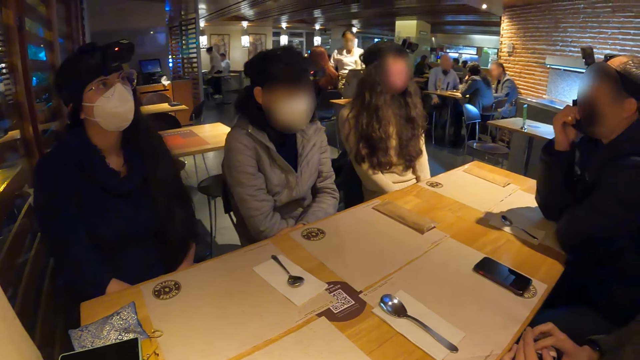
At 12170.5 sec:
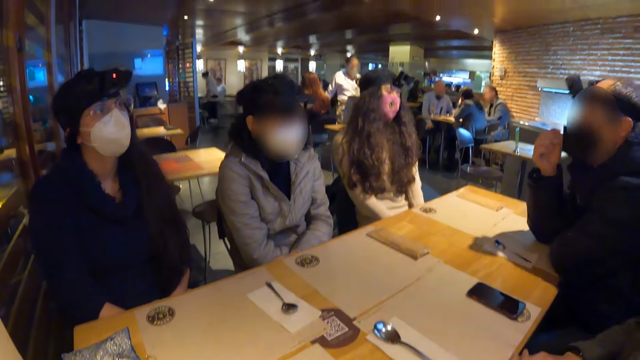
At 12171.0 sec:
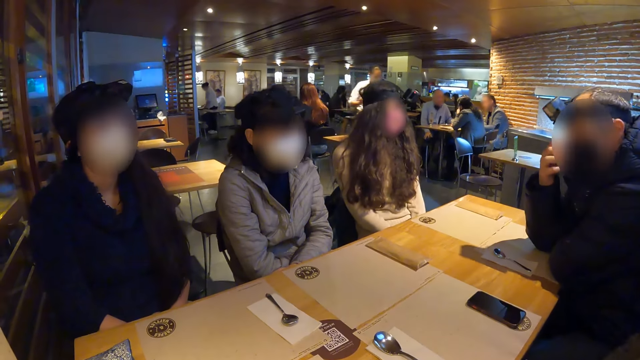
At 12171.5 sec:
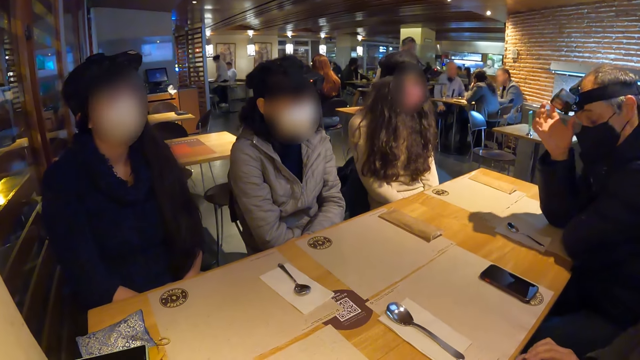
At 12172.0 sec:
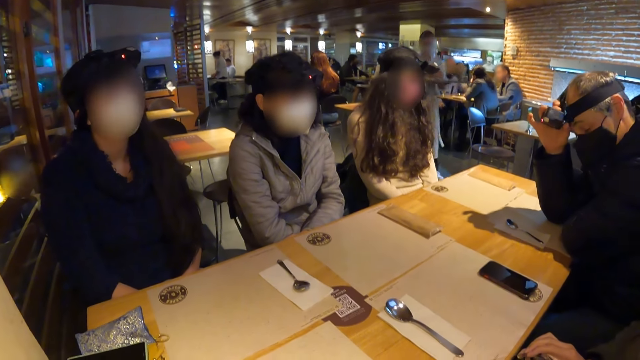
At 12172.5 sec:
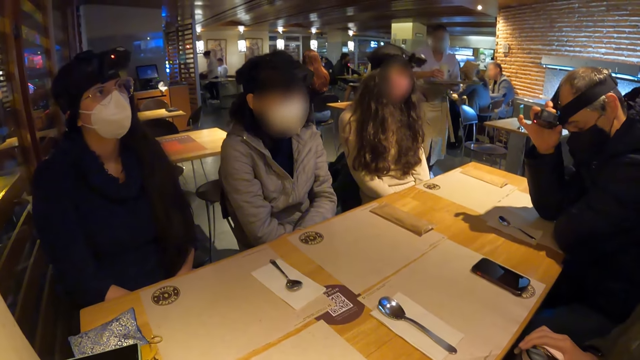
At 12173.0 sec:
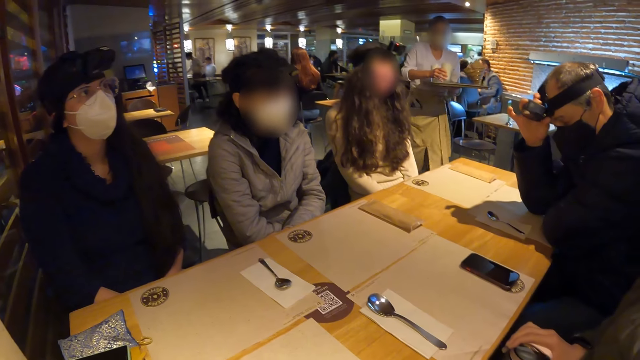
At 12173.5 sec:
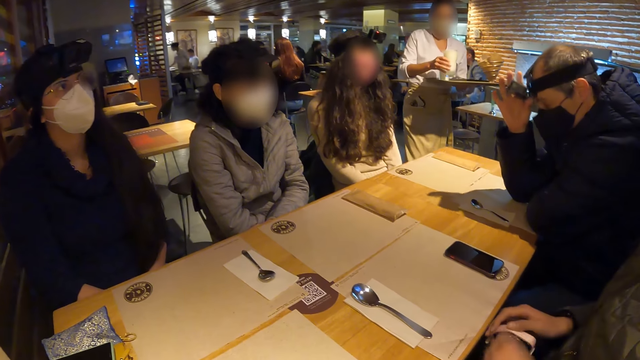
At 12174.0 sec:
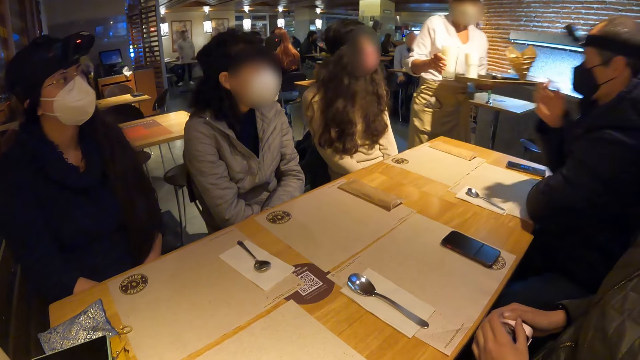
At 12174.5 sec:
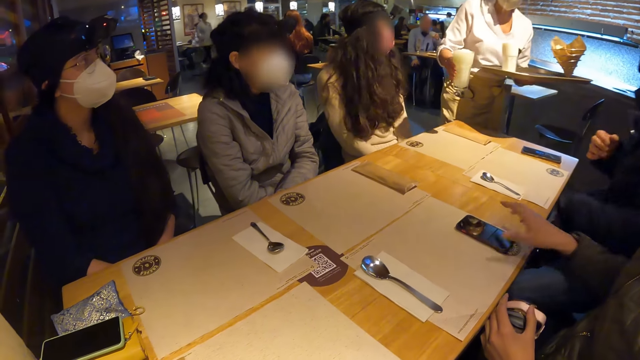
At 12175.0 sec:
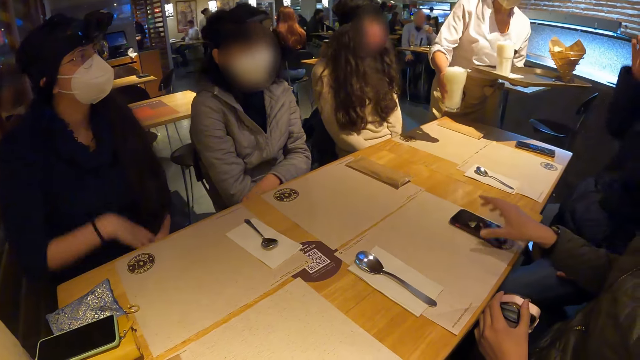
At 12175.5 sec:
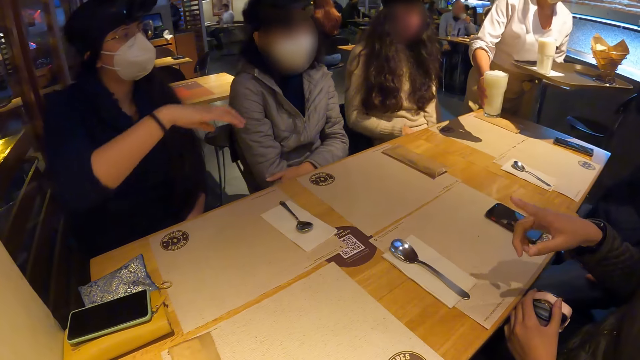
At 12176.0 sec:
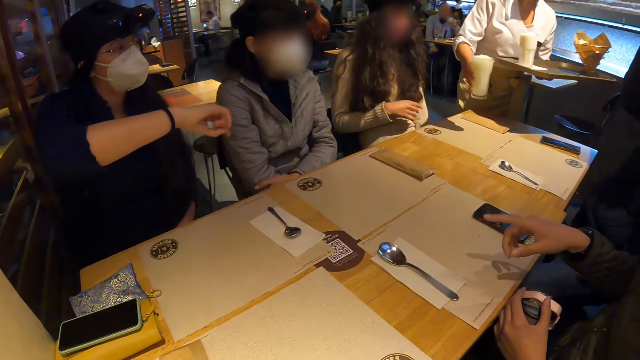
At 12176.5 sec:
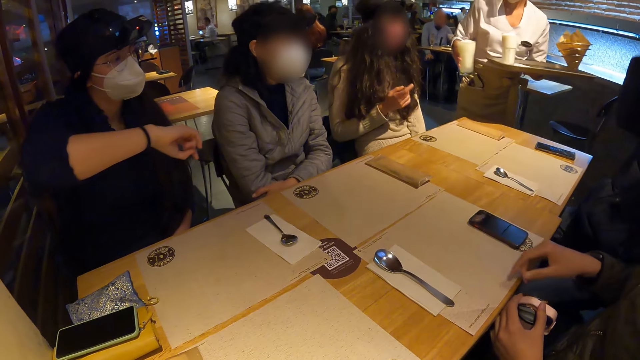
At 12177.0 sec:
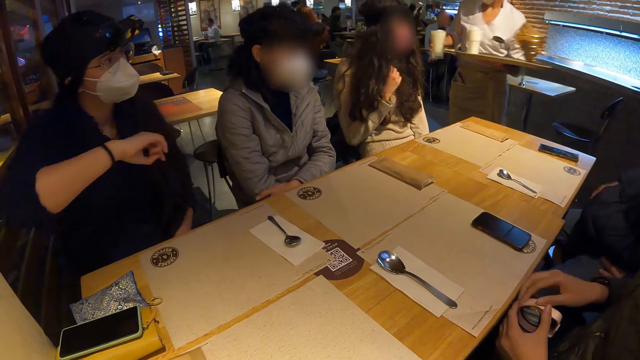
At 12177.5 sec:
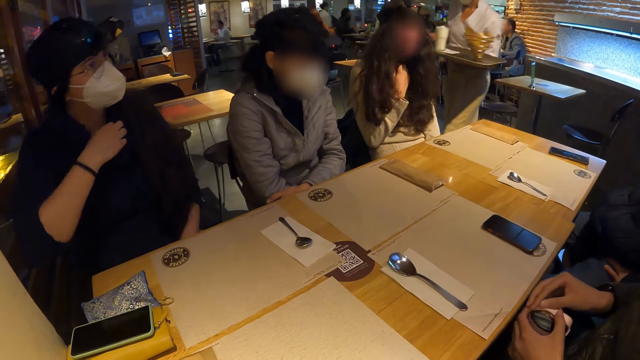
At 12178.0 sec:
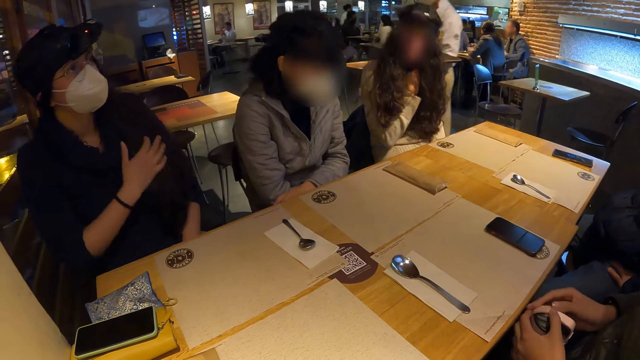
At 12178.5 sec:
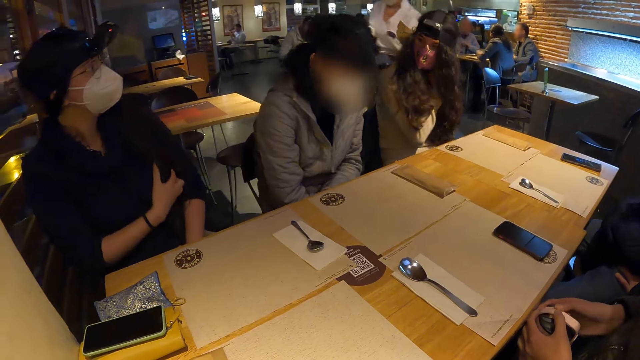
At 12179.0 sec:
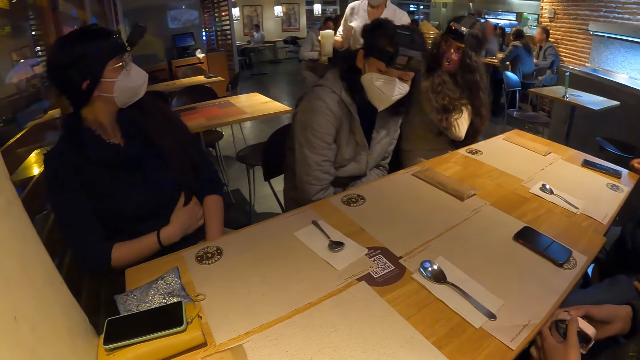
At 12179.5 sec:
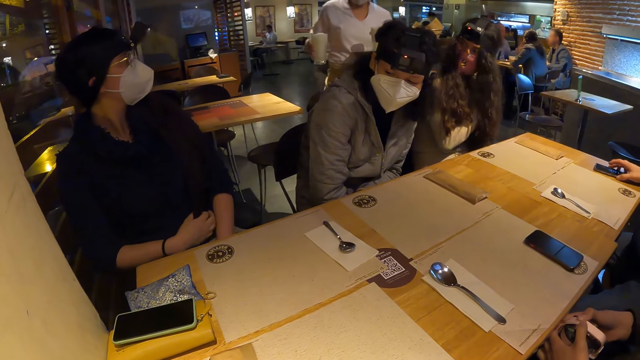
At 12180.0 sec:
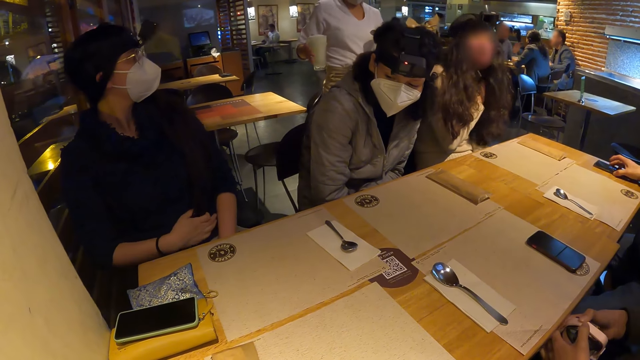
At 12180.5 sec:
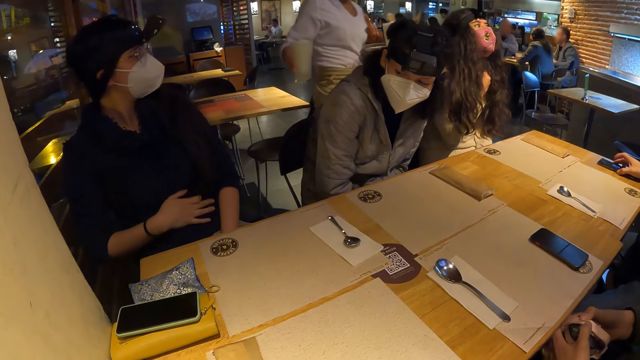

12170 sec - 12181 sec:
A man adjusts a camera on his head with his right hand. A waitress takes a cup of smoothie on a tray in her left hand towards the group of people. The waitress lifts the cup of smoothie from the tray in her left hand with her right hand. The man moves around. A woman touches a phone on a table with her right hand. Another woman moves her hand. The man adjusts the camera on his head. The other woman touches her chest with her right hand, and touches her hair with her right hand. A third woman touches her neck with her right hand. The man moves the phone on the table with his right hand. The waitress takes the cup of smoothie in her right hand towards the second woman. The man holds the mobile phone on the table.

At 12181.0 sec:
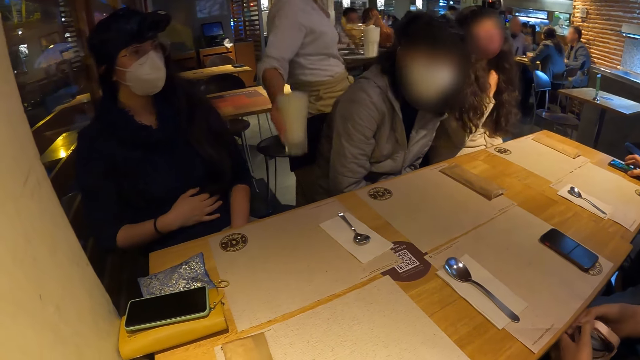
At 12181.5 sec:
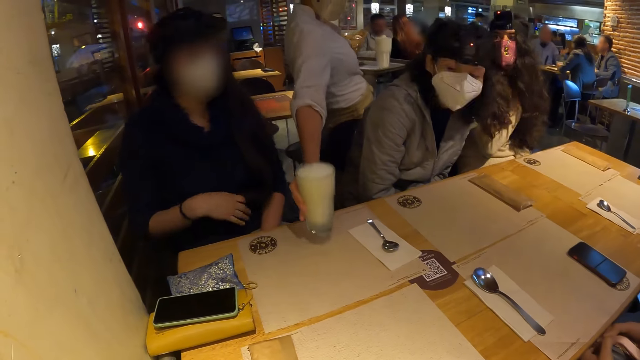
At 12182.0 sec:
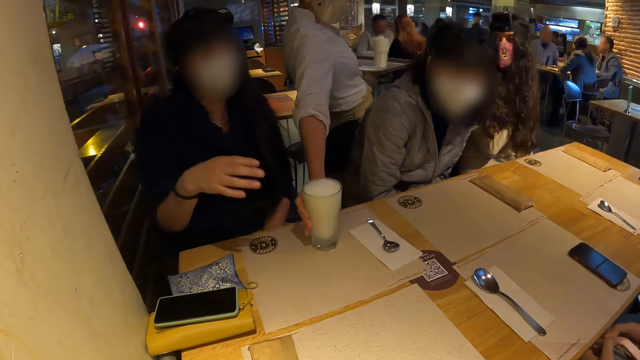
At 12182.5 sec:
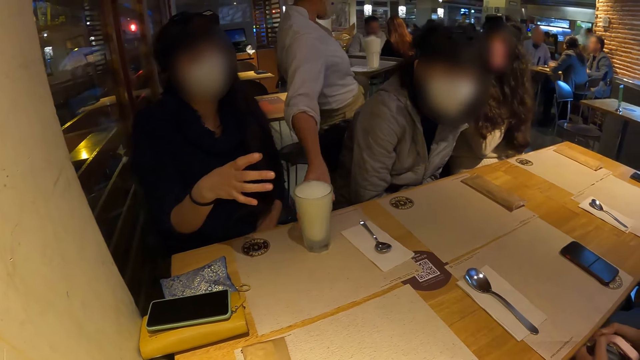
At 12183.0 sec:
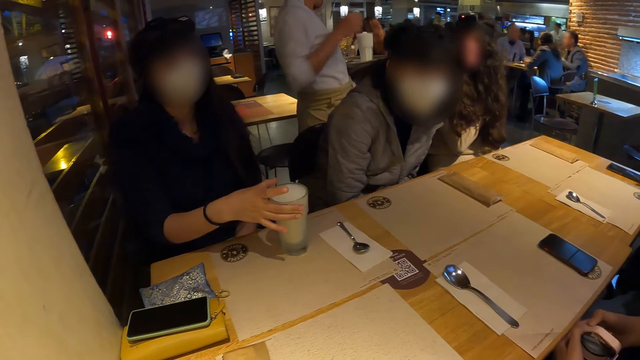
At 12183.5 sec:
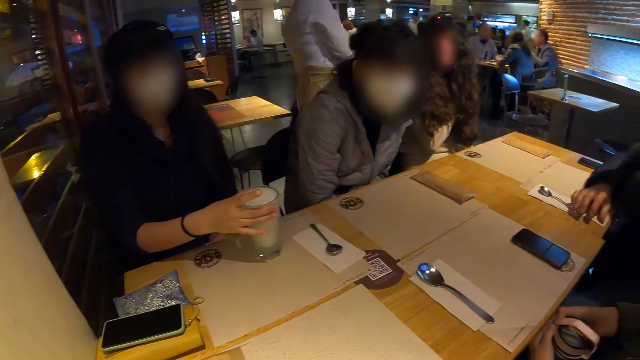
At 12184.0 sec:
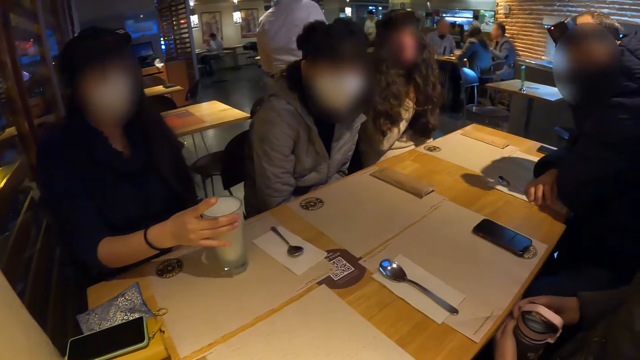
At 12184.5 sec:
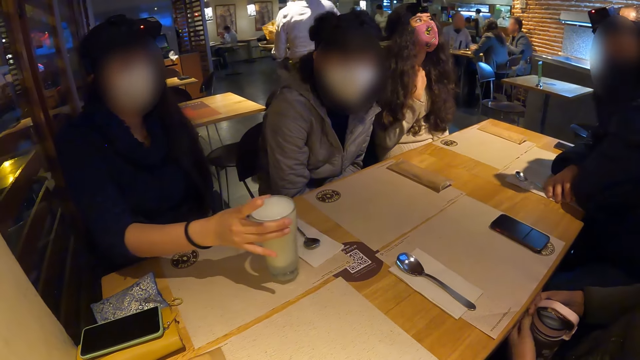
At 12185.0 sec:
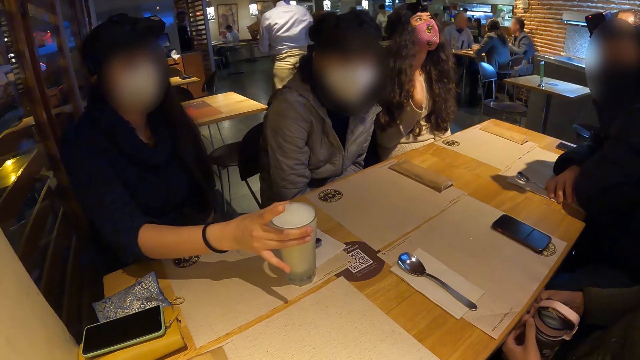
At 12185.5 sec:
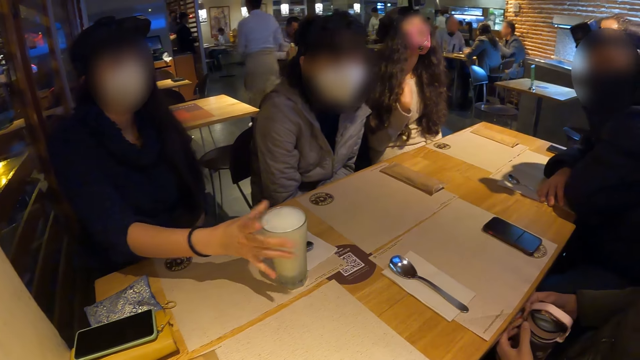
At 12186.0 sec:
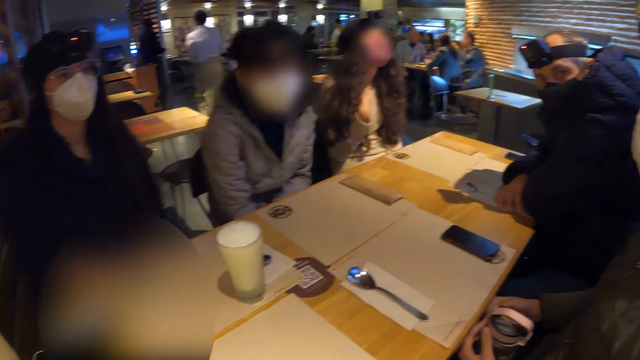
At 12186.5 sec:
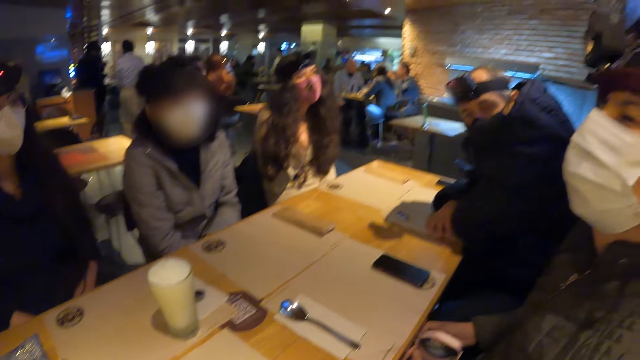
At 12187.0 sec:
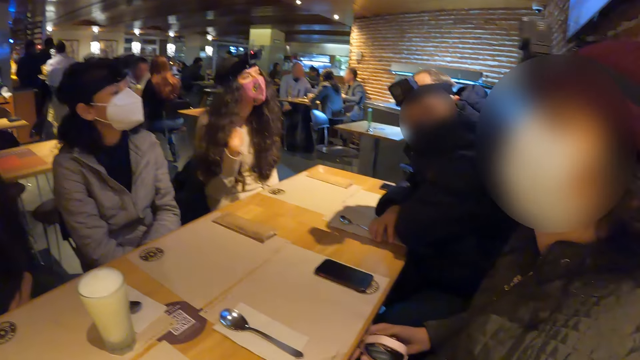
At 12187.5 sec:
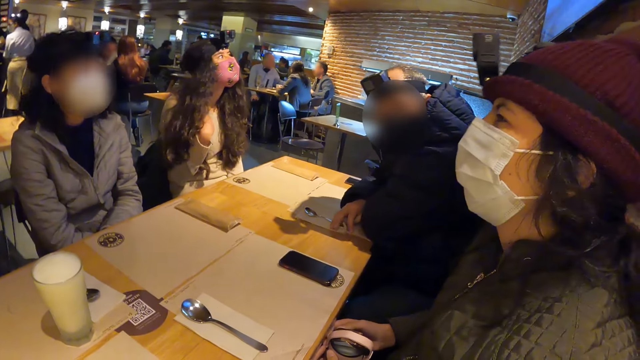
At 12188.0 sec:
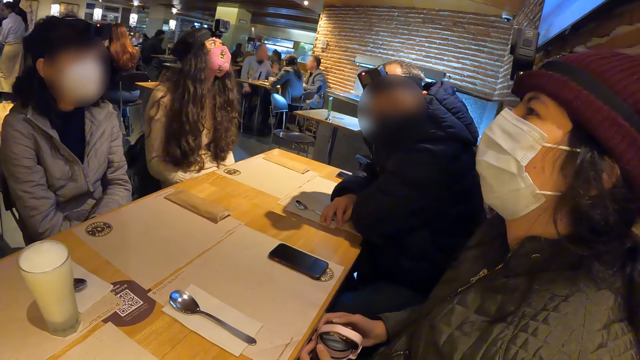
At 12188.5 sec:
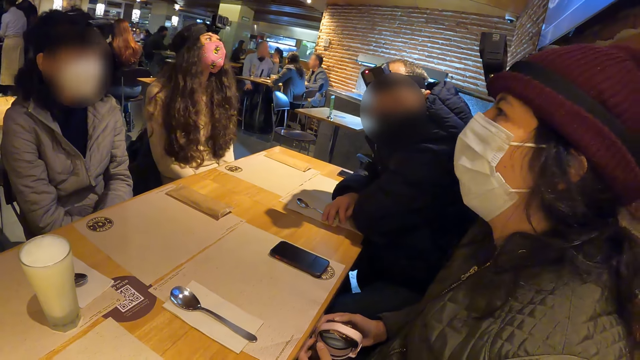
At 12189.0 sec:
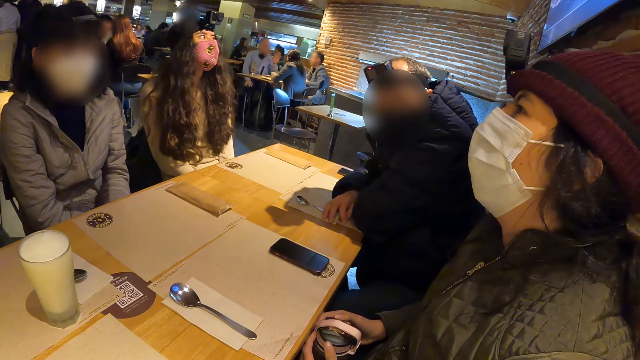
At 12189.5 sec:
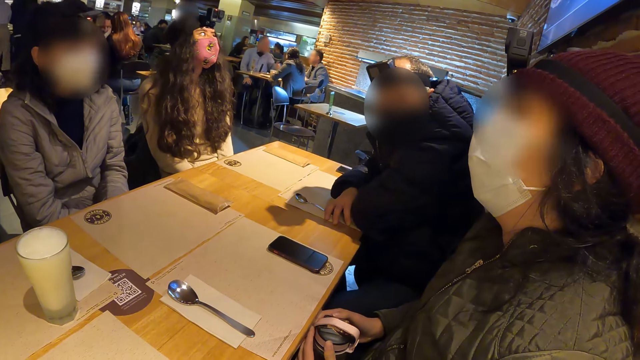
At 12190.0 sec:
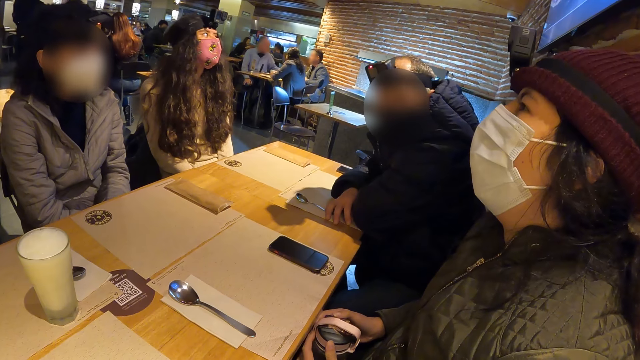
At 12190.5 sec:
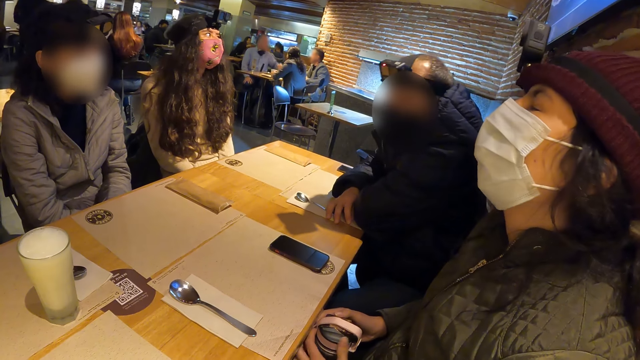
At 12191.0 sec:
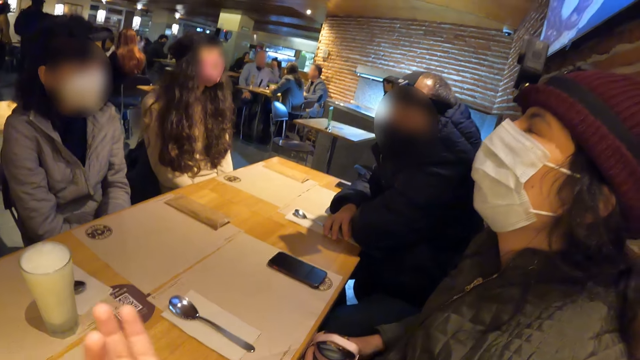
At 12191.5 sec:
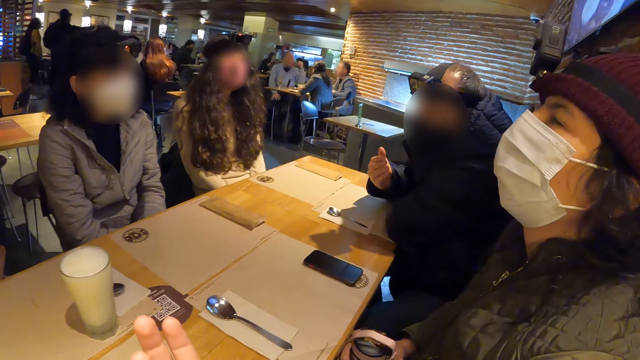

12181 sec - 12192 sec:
A waitress drops the cup of smoothie in her right hand on the table. A woman lifts the cup of smoothie from the table with her right hand. The woman moves a glass on the table. A man moves around. The man rests his right hand on the table. The woman drops the cup of smoothie in her right hand on the table. The woman places her right hand on her legs. Another woman places her right hand on her legs.
